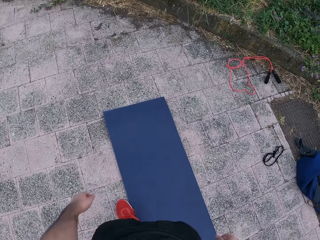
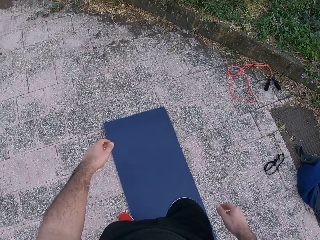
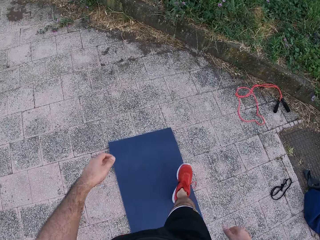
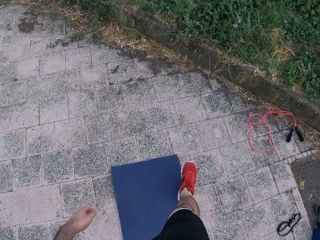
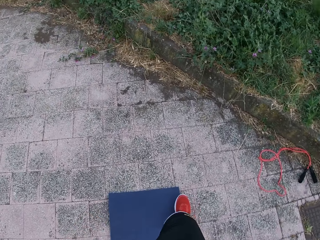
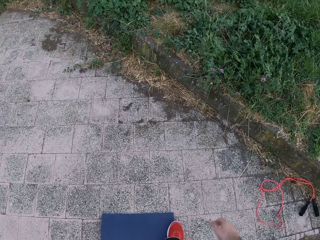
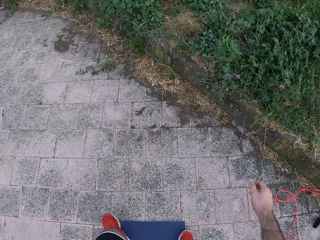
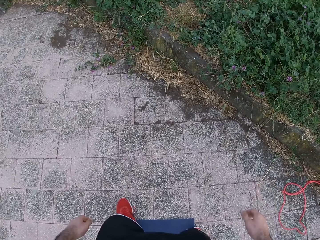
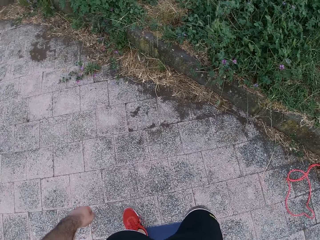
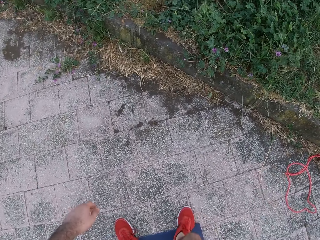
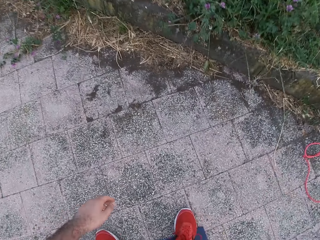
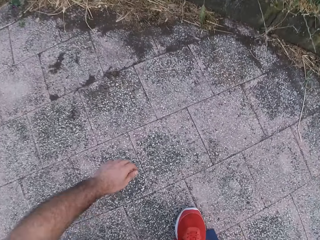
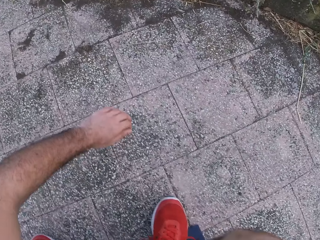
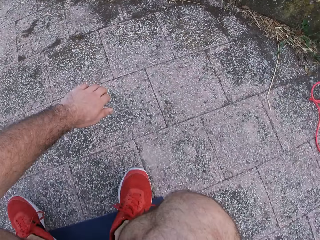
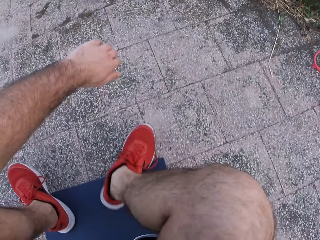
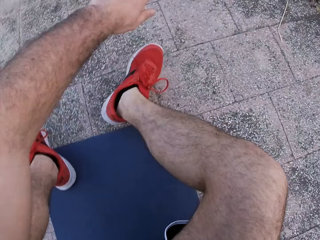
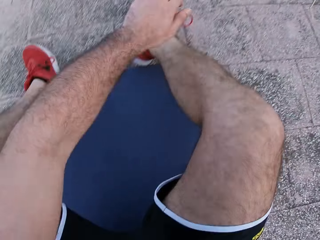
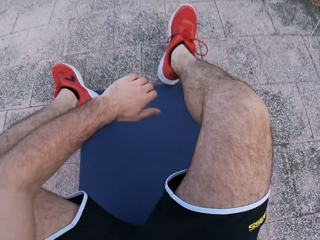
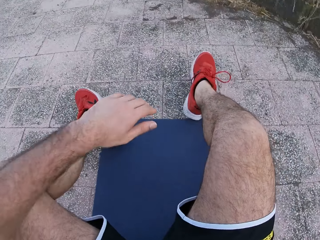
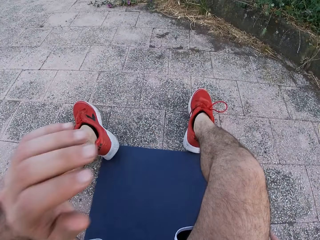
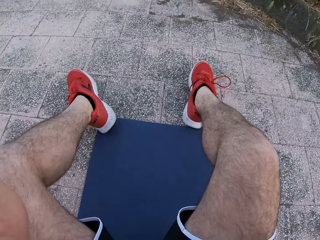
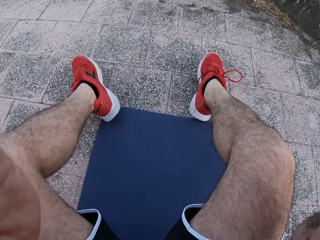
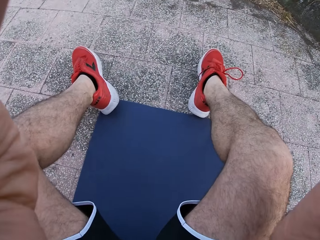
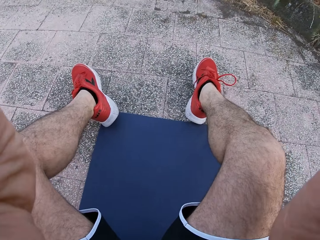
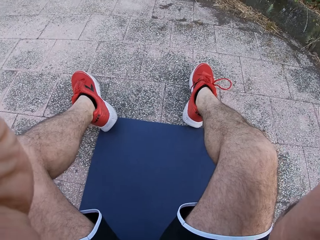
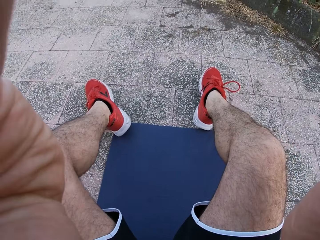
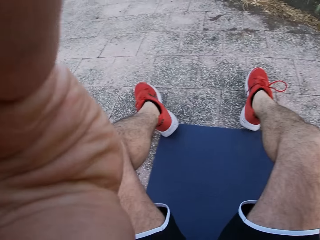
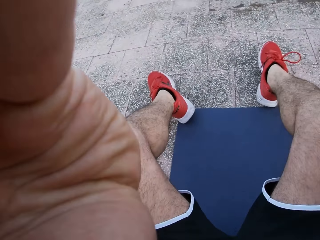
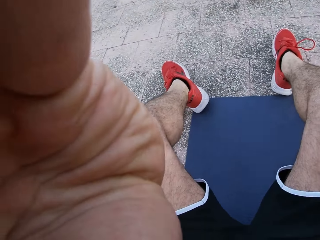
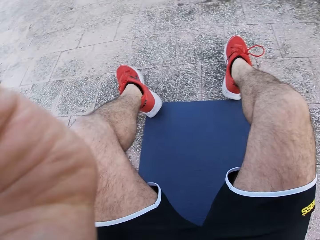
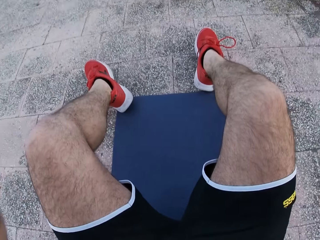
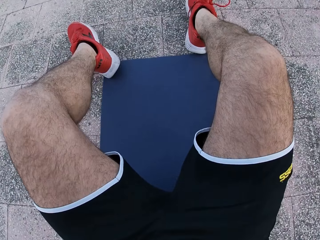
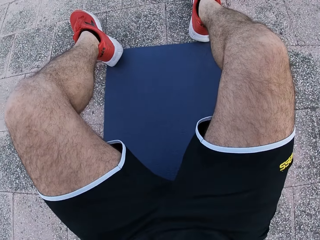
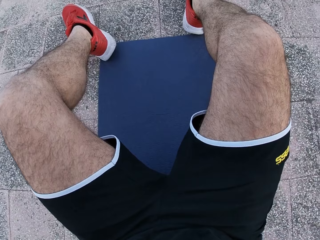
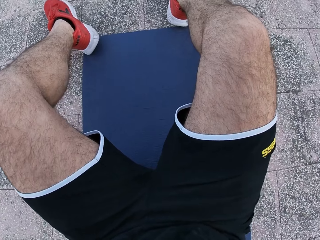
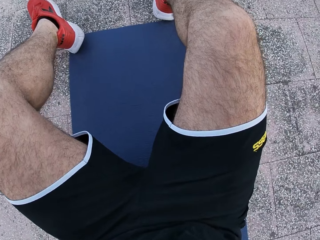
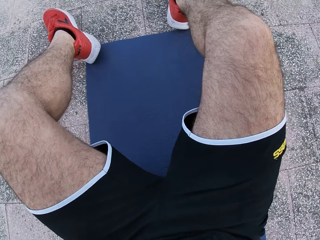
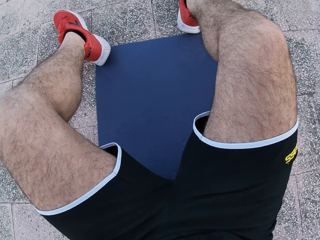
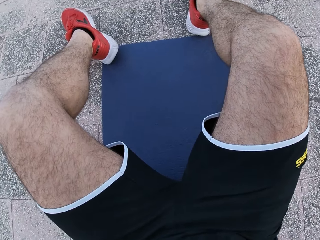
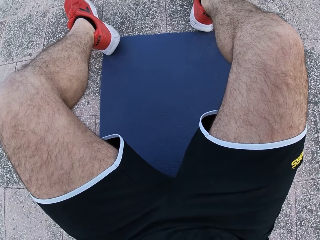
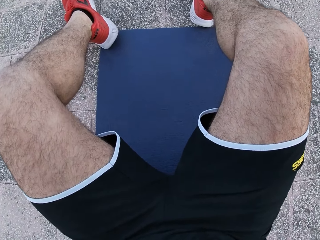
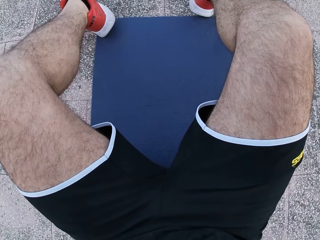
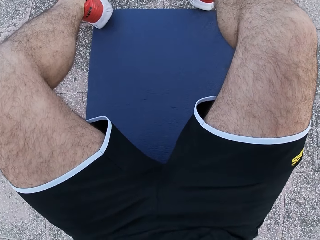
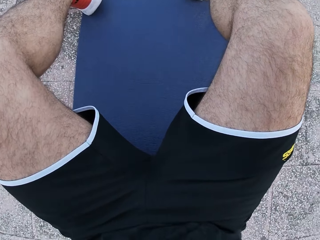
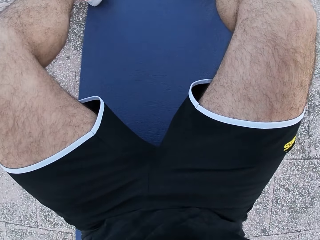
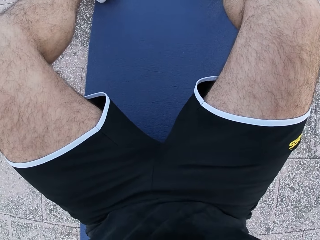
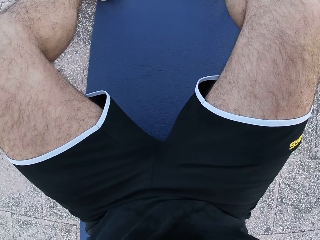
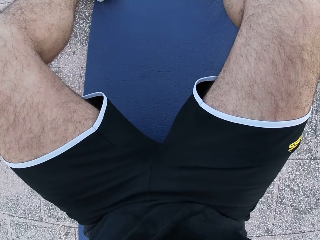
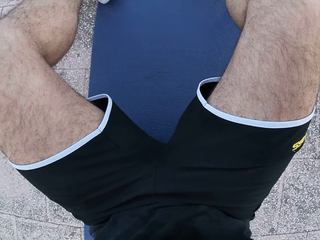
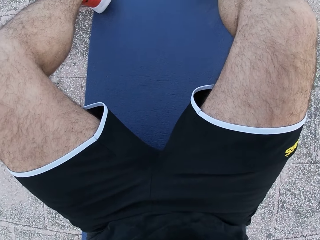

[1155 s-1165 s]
The camera wearer moves the left hand, sits on the yoga mat, lifts both hands and adjusts the camera.

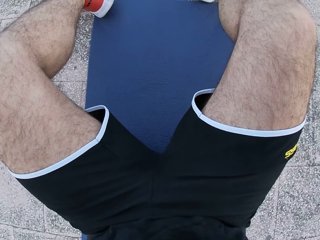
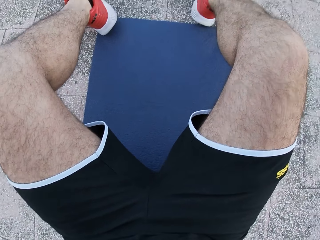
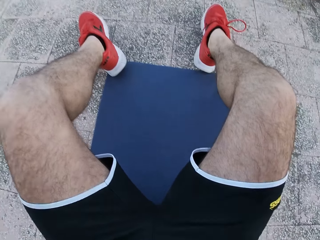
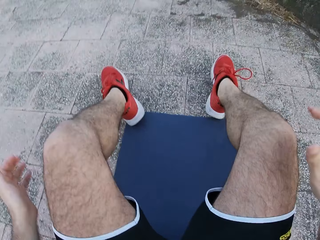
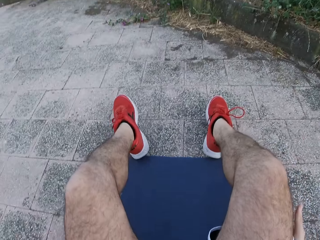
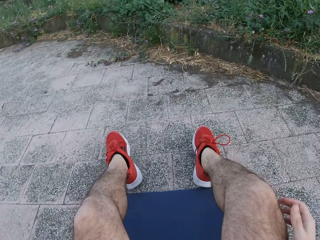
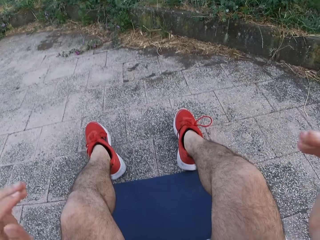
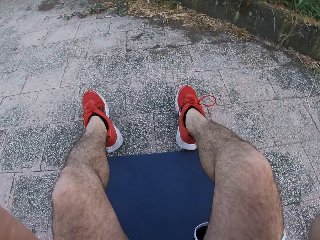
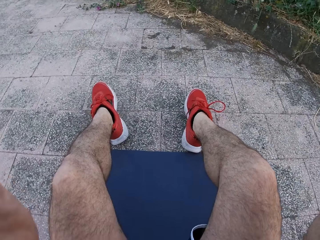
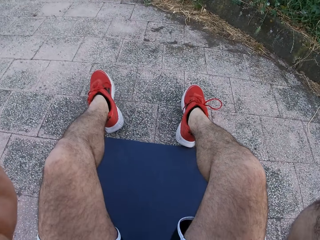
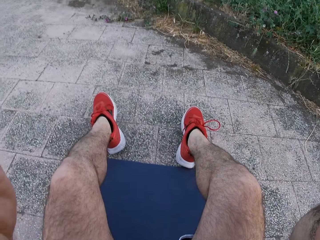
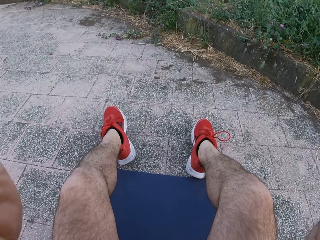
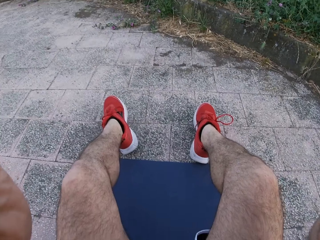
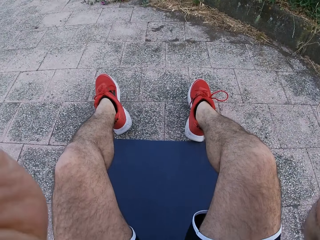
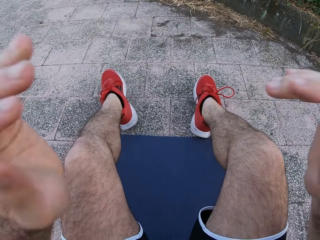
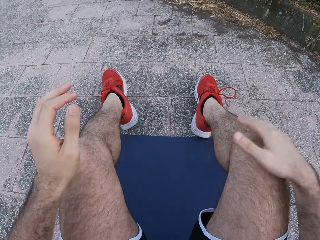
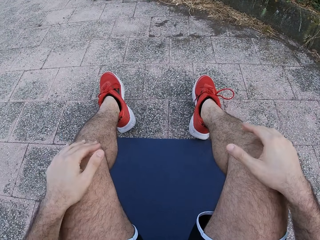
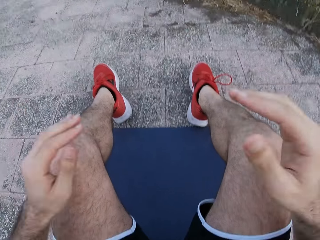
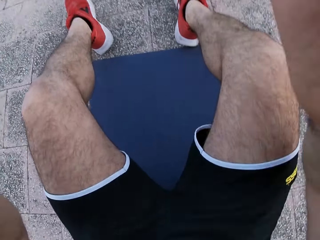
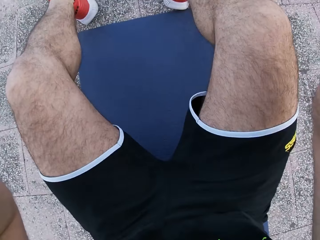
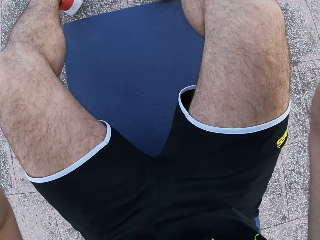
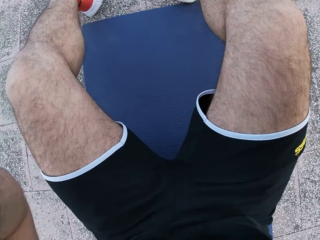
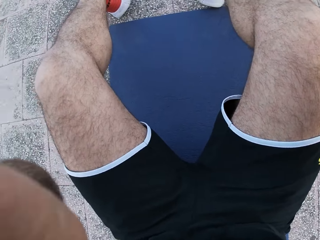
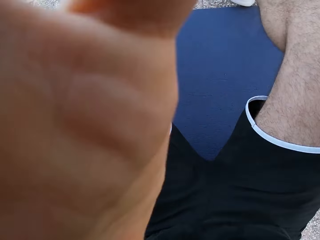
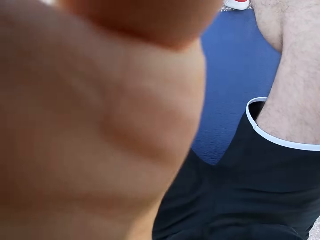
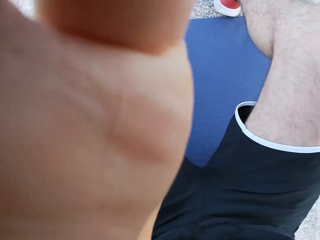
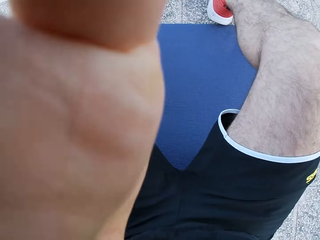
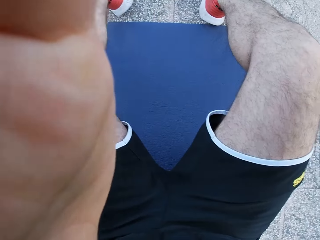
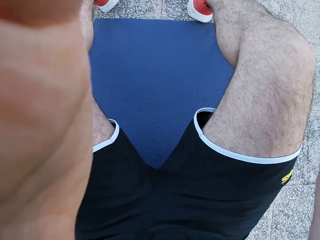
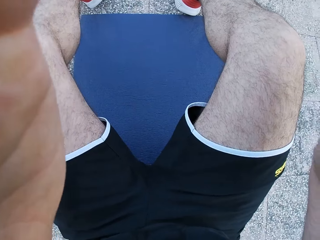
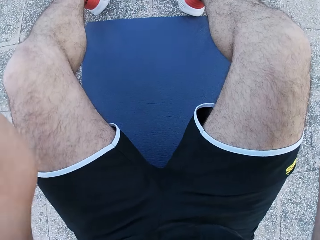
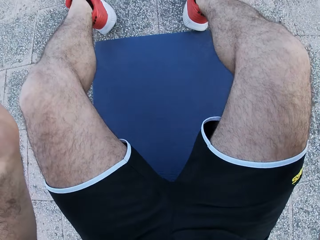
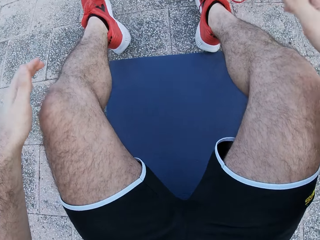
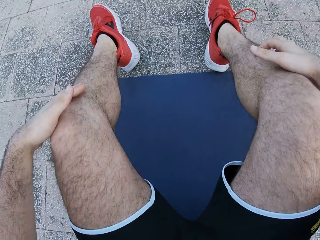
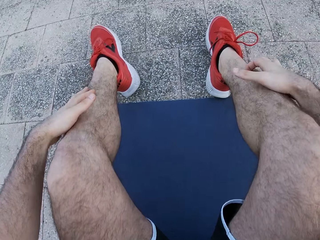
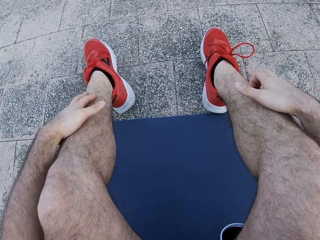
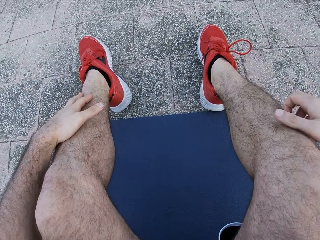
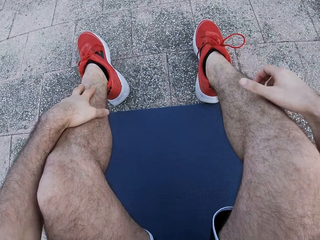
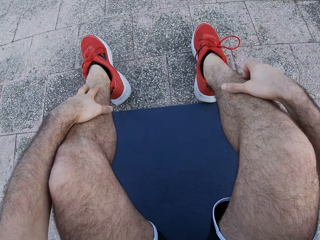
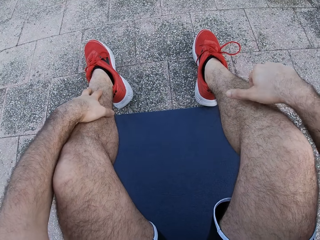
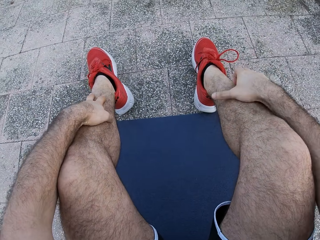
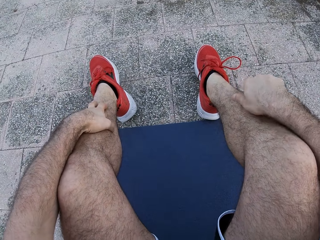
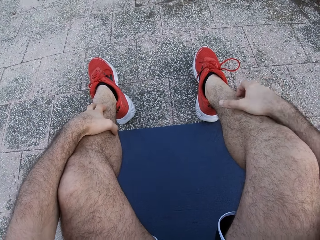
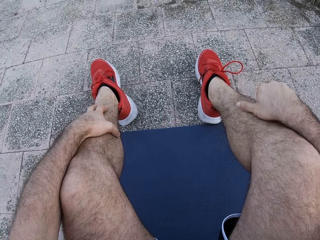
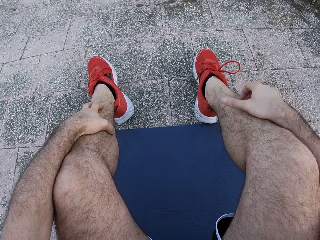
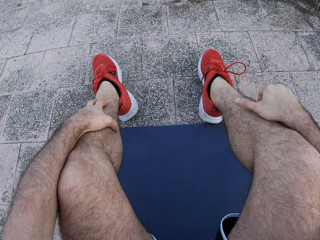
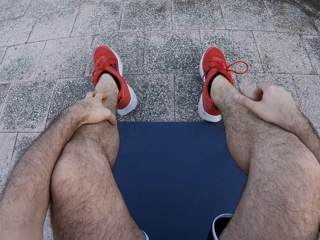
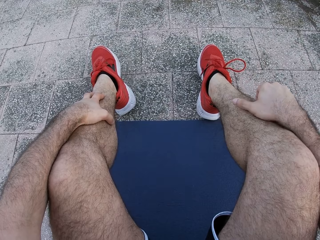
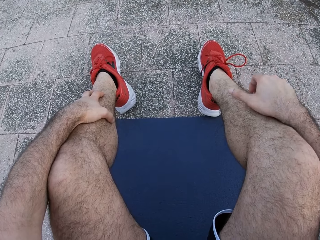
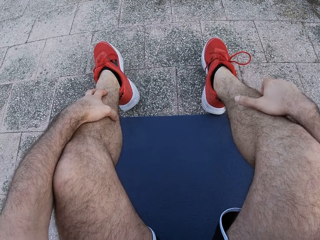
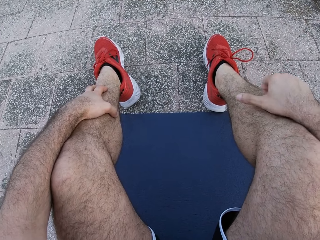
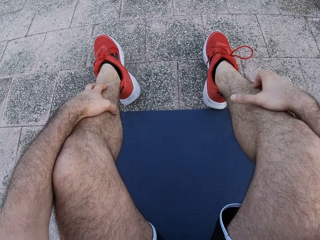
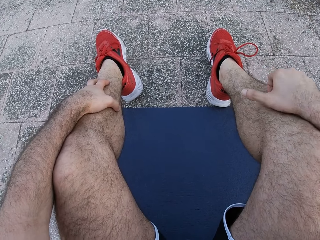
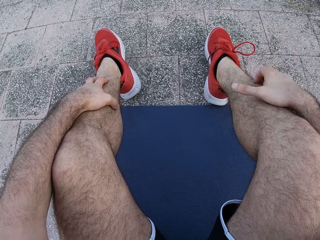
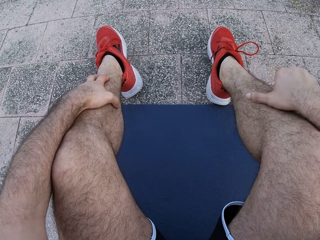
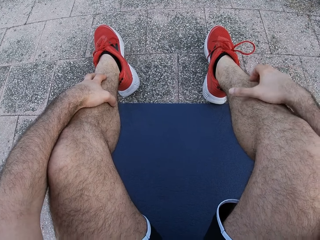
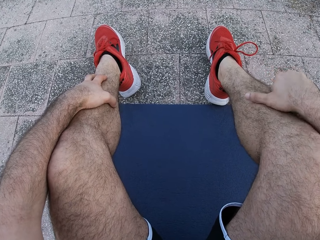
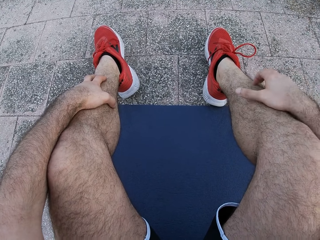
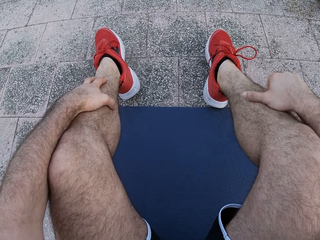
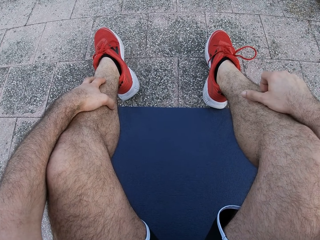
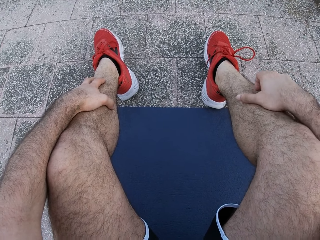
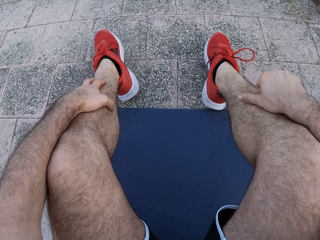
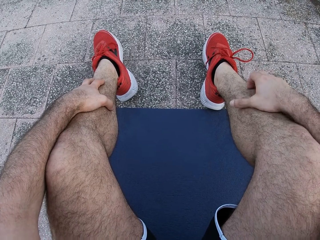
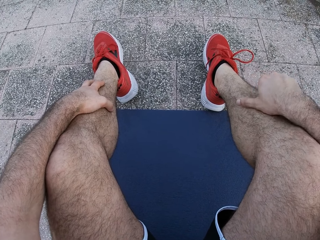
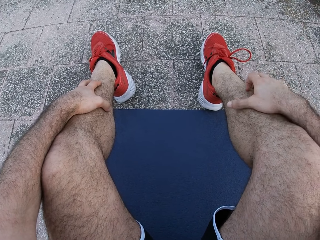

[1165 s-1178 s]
The camera wearer drops both hands, lifts both hands and adjusts the camera. They drop both hands, lift both hands and adjust the camera. They drop both hands and scratch the right leg.
